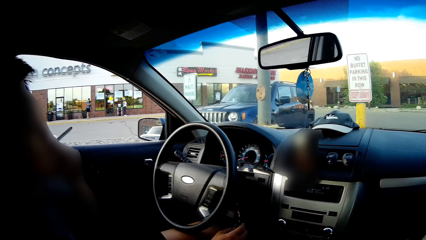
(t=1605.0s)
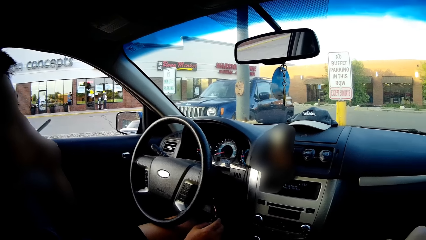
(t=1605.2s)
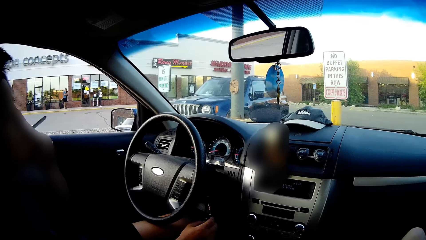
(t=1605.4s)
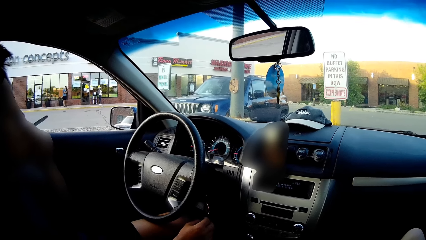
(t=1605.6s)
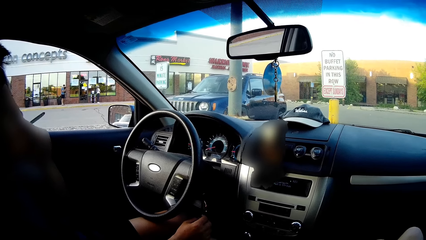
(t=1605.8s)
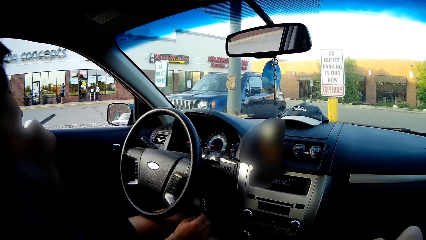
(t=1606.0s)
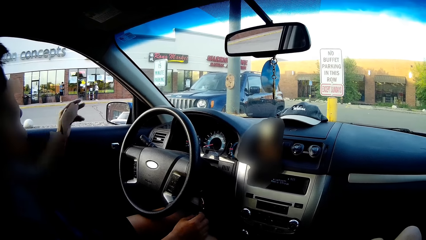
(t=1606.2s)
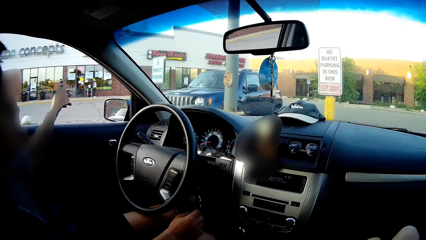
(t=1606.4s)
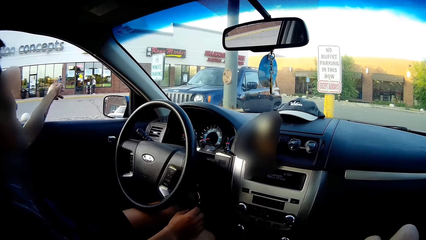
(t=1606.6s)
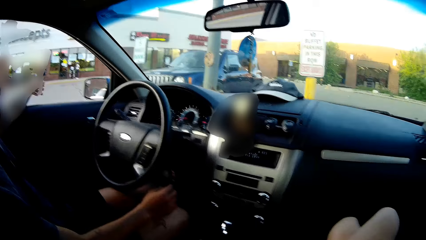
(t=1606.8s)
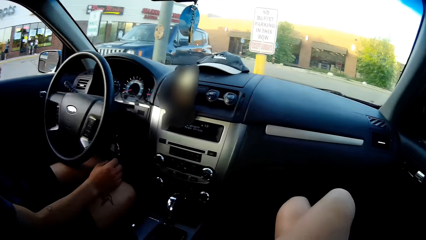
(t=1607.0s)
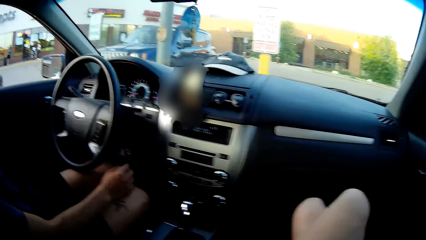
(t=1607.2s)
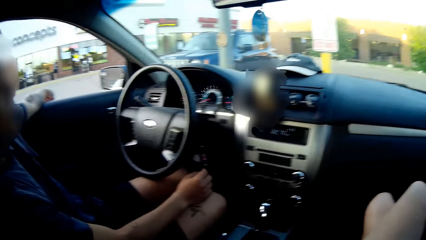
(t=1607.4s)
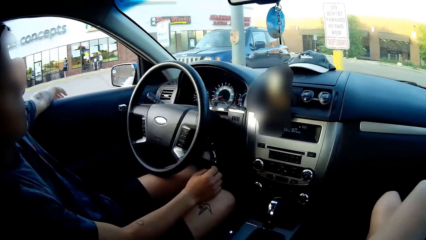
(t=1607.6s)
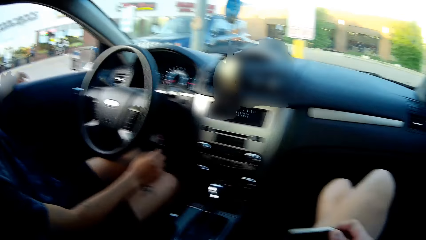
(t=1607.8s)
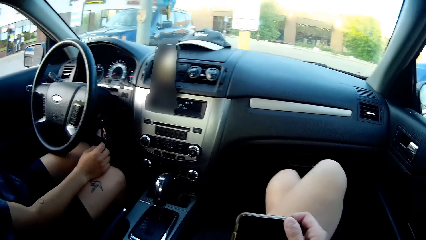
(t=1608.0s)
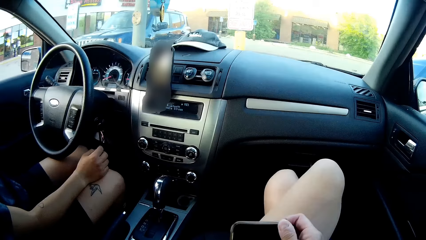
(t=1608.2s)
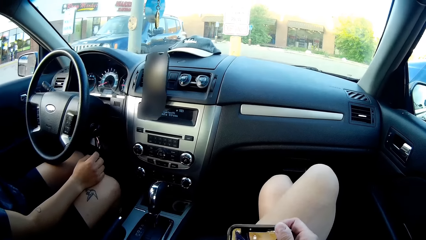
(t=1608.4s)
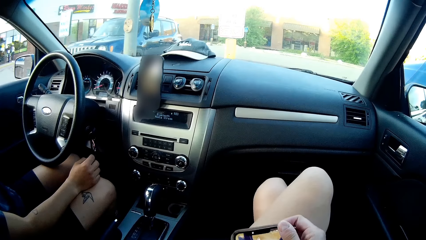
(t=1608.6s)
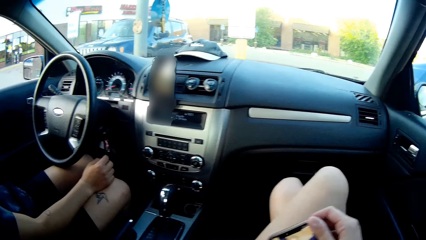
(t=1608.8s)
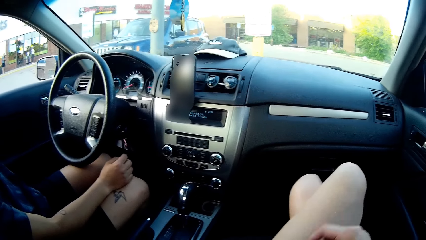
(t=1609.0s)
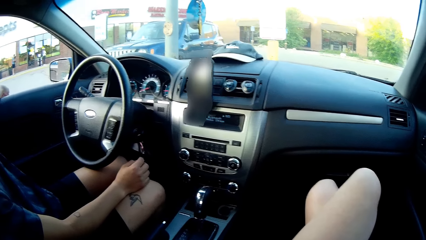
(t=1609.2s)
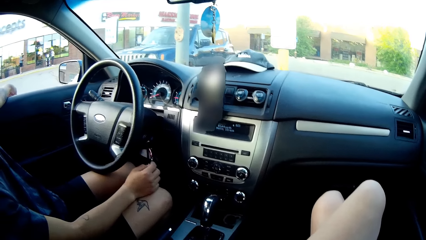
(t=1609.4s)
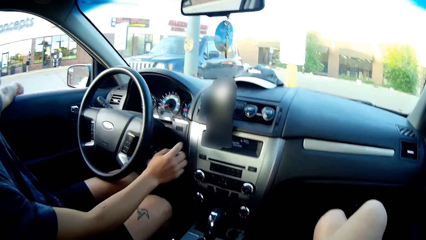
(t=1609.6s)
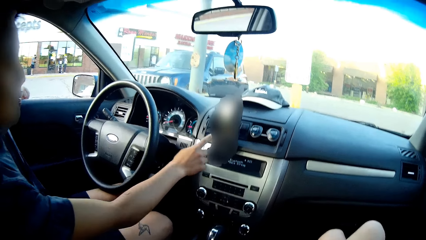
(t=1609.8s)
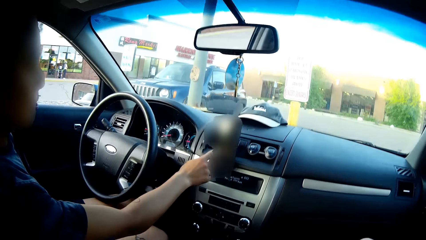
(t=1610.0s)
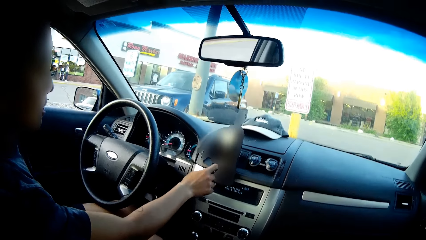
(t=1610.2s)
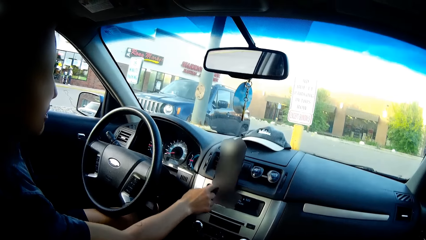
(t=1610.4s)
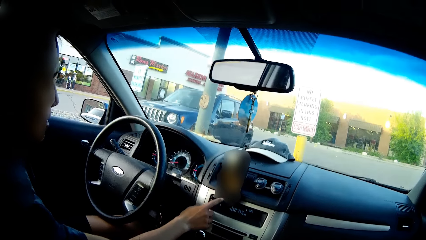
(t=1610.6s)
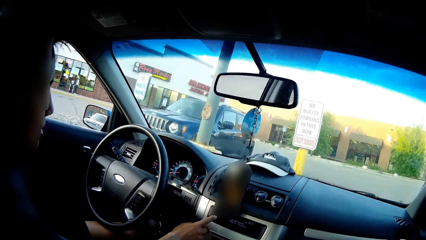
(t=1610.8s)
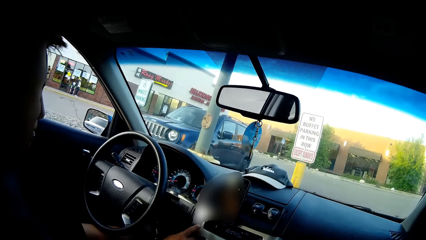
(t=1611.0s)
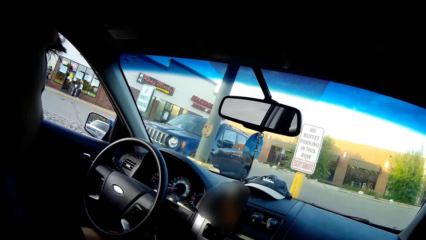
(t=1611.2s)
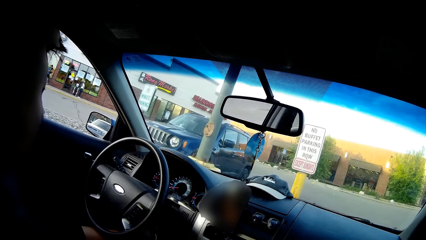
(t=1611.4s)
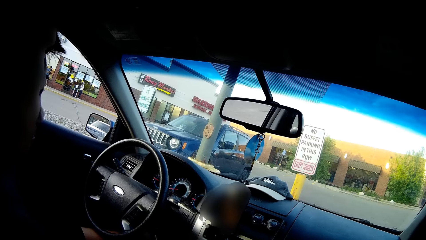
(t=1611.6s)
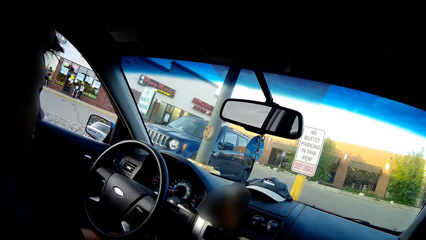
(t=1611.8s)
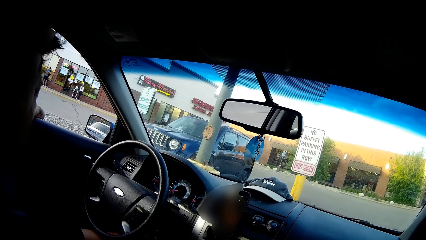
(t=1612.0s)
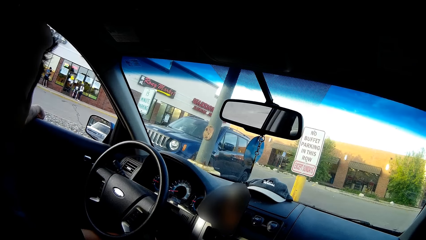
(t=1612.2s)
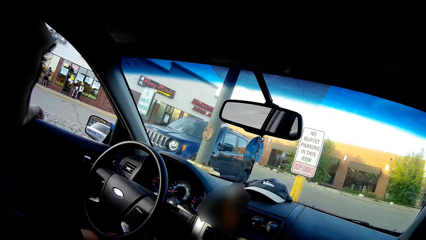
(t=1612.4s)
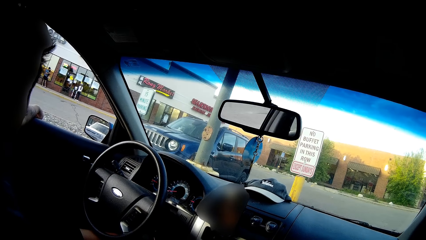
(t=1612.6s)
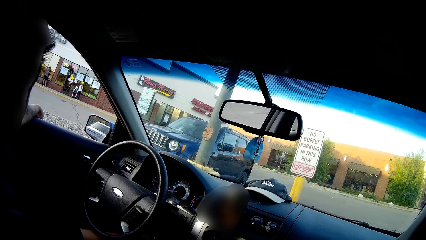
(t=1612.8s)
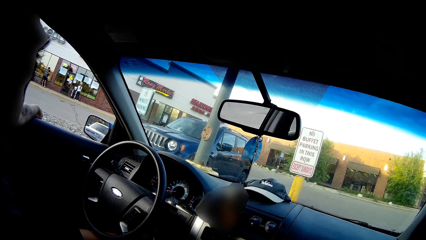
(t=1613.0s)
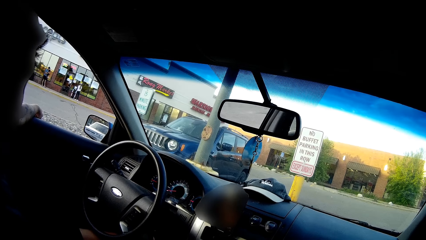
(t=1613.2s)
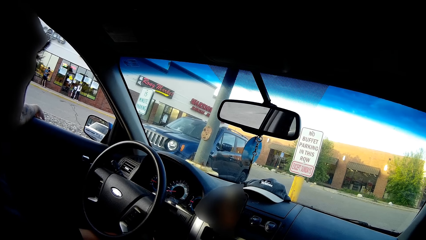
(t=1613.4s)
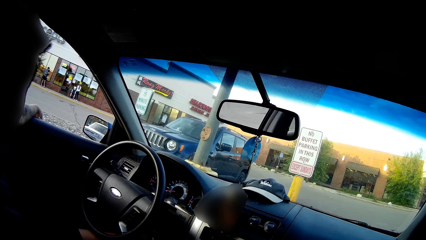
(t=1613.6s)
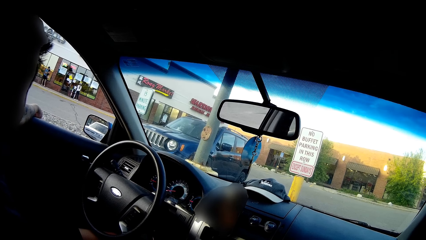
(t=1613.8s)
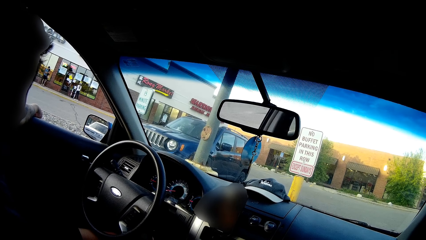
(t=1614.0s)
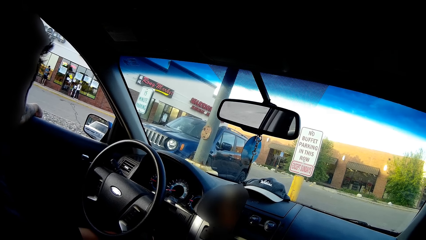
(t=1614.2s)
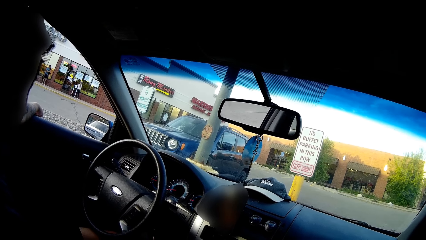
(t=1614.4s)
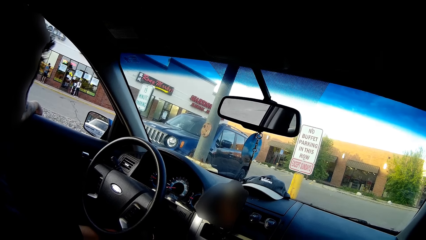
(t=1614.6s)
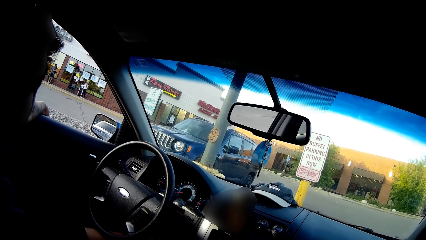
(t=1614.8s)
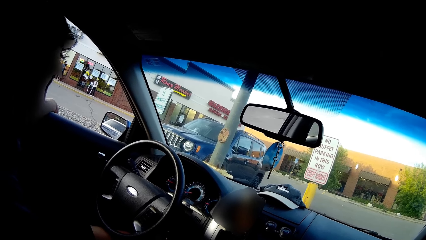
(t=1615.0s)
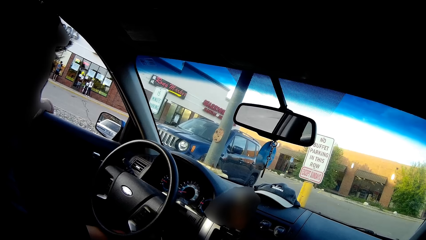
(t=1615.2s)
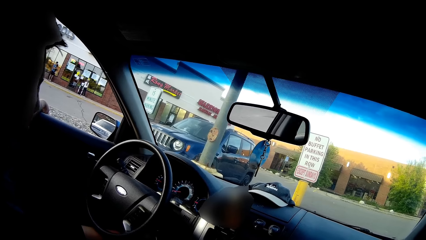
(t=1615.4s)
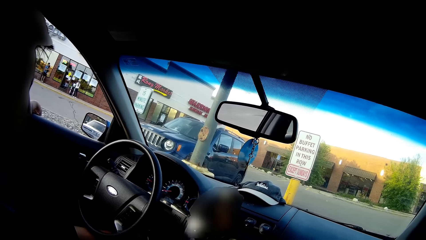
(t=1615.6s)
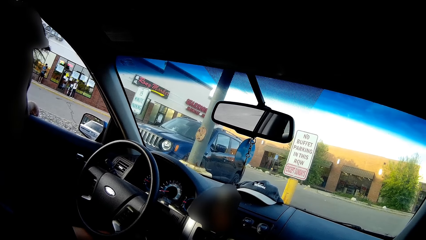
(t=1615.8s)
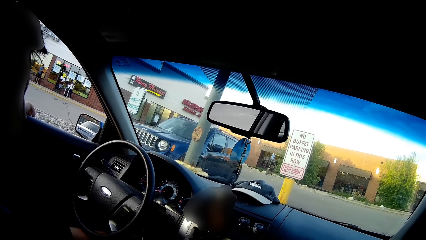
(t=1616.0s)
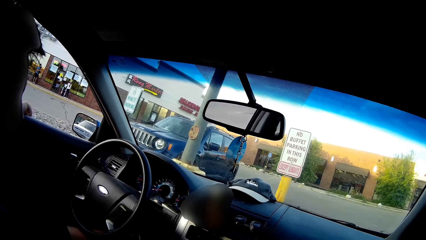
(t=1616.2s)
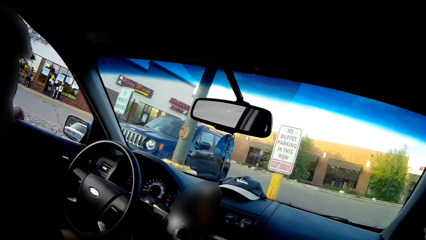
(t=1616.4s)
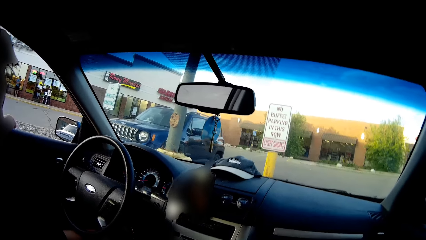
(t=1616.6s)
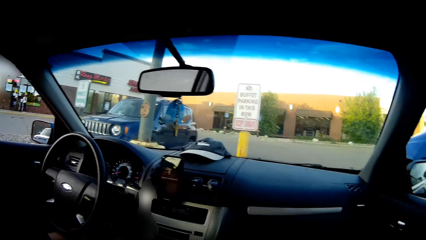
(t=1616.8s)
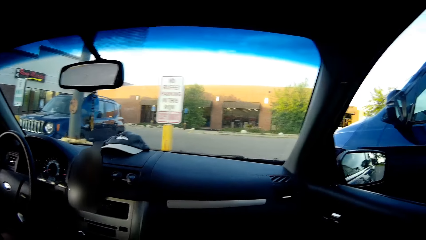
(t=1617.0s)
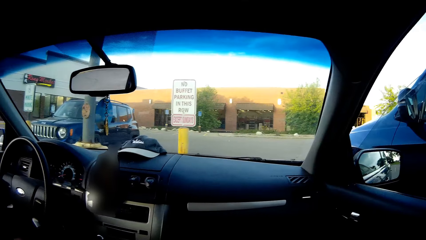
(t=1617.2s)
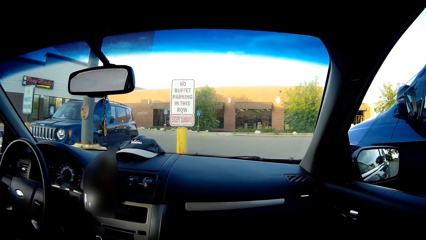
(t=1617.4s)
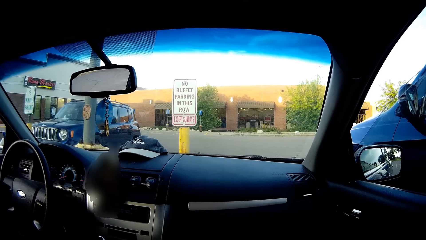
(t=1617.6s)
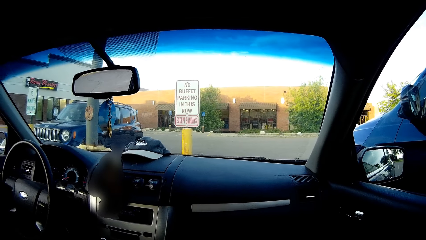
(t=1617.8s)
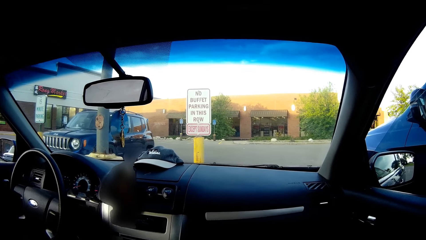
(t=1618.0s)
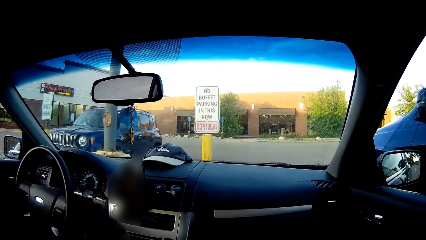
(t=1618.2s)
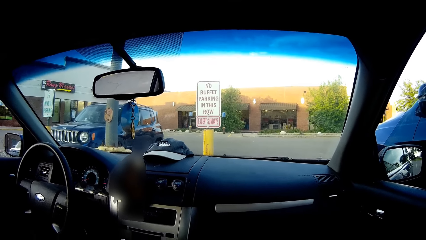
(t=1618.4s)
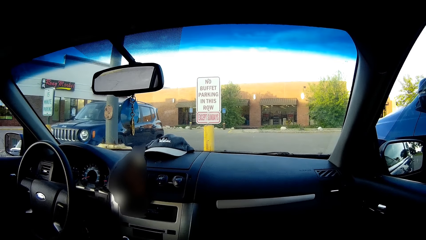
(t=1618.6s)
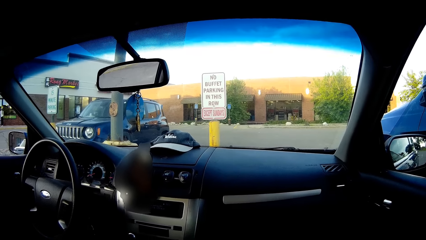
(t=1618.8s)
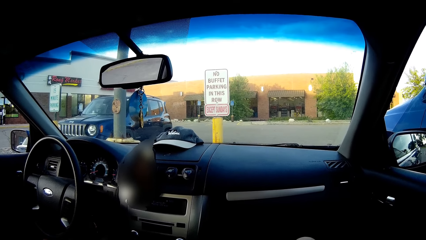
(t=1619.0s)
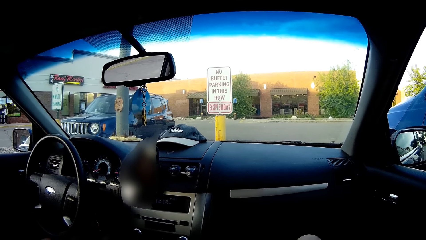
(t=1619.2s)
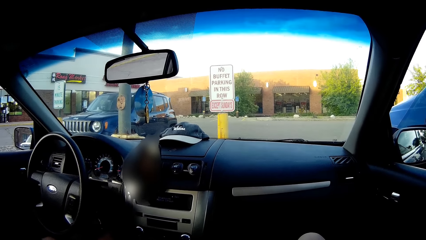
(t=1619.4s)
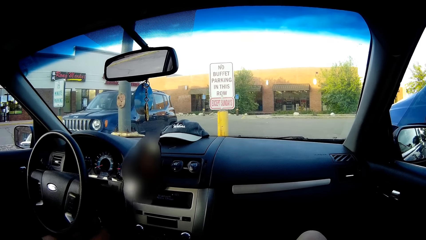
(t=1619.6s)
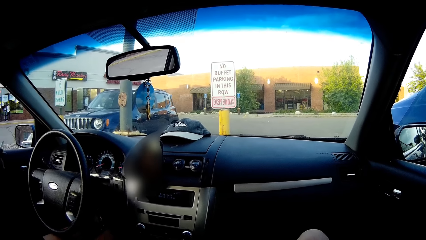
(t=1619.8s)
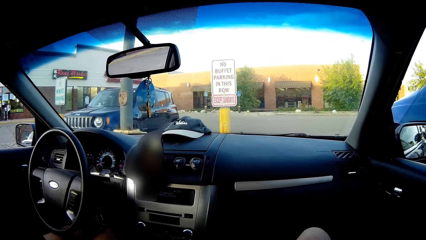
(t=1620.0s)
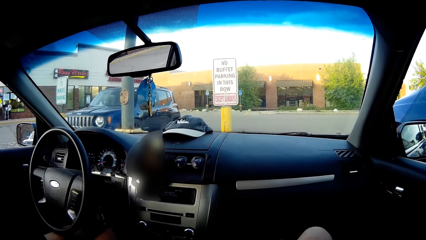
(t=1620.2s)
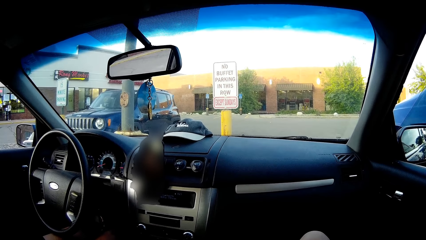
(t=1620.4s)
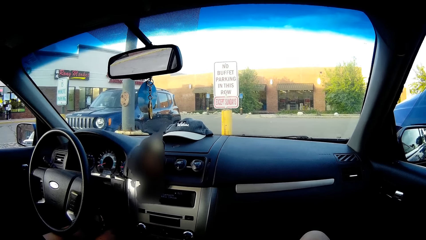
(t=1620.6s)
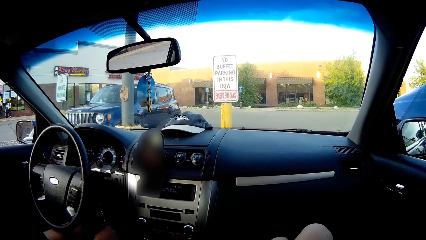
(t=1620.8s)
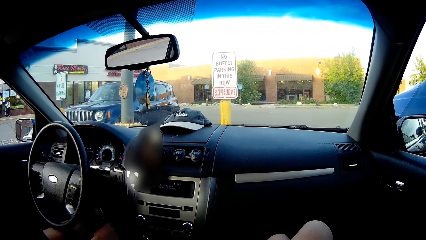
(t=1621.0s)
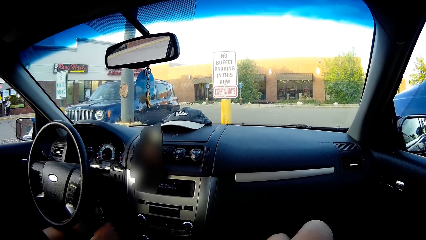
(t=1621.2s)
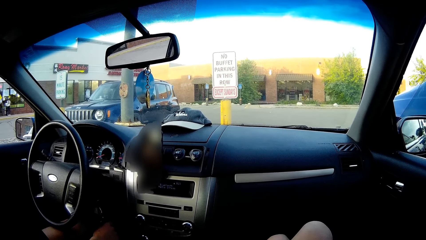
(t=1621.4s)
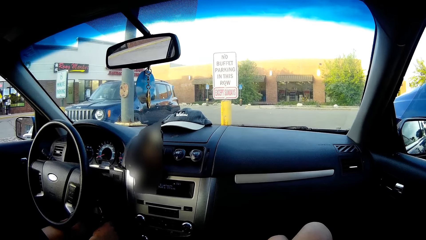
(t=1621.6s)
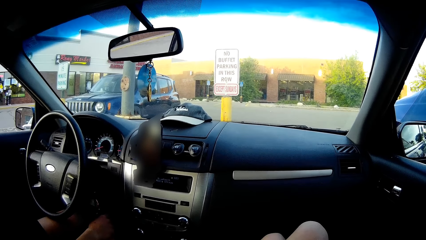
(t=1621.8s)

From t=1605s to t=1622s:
The camera wearer looks at a phone. She converses with a man. She operates a cellphone in her right hand. The man operates the cellphone on the dashboard with his right hand. The camera wearer looks at the phone.
